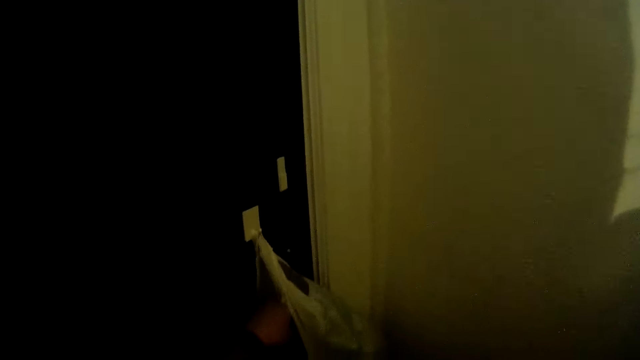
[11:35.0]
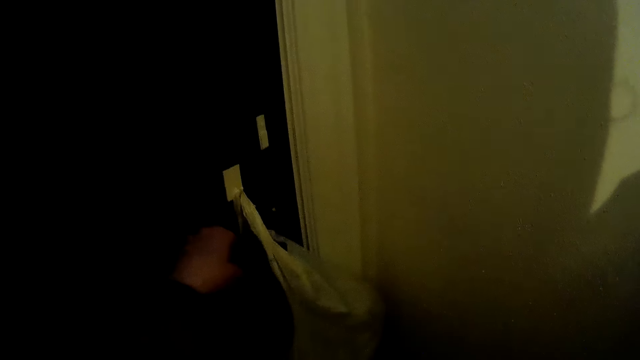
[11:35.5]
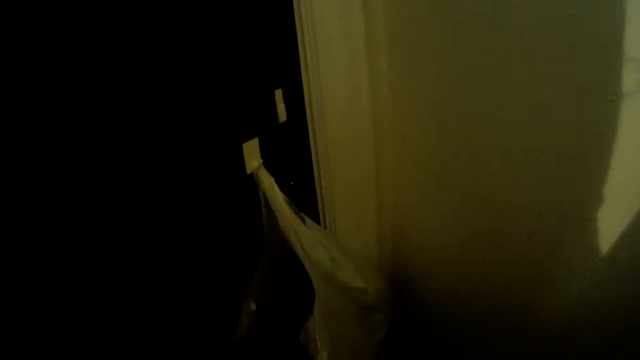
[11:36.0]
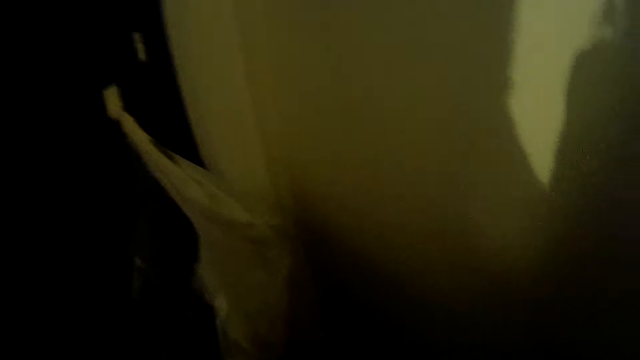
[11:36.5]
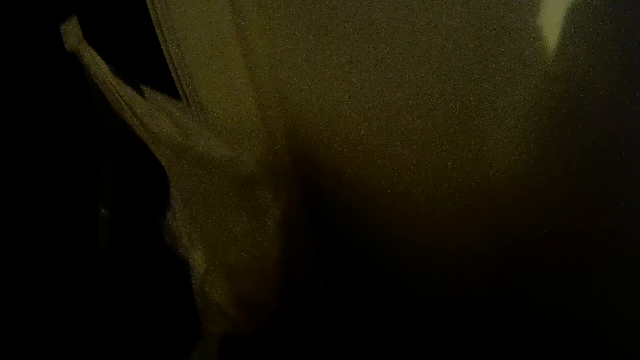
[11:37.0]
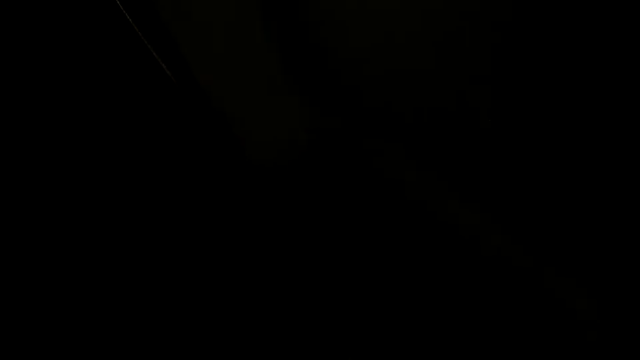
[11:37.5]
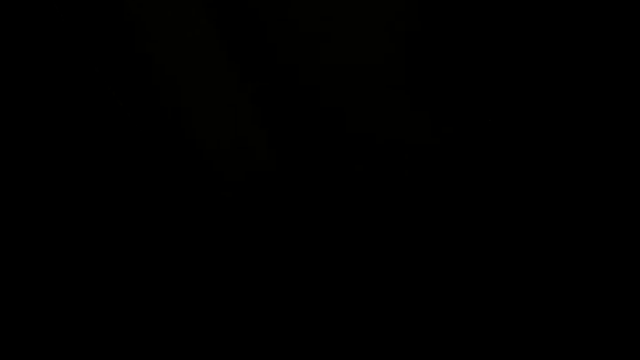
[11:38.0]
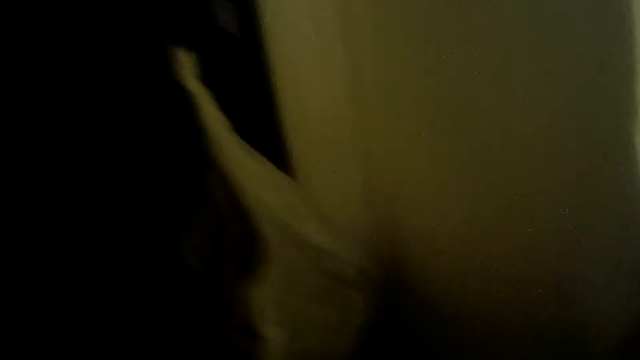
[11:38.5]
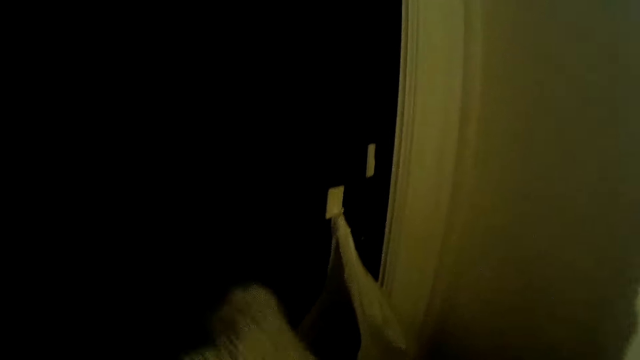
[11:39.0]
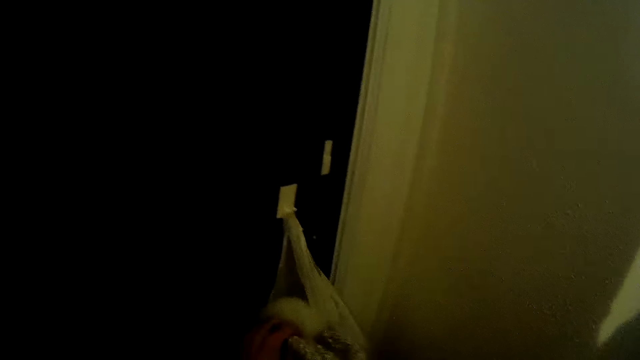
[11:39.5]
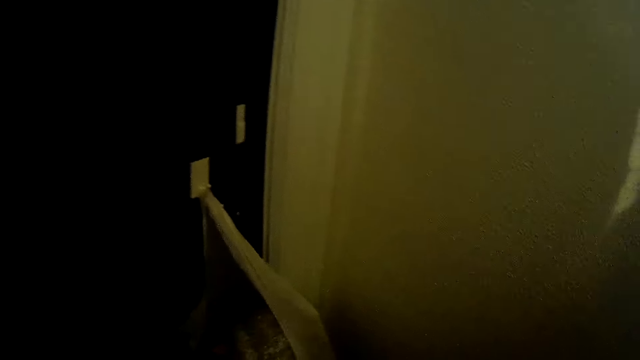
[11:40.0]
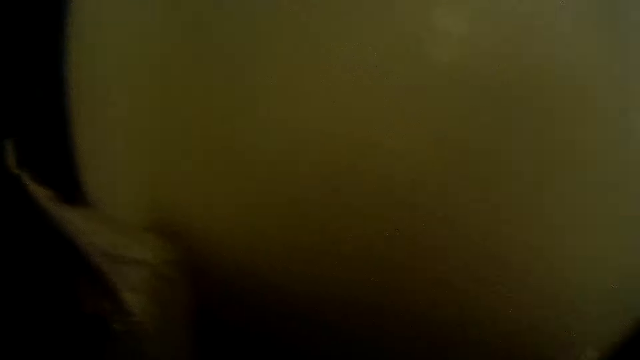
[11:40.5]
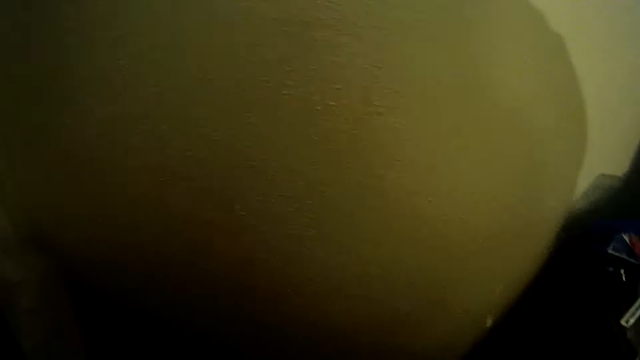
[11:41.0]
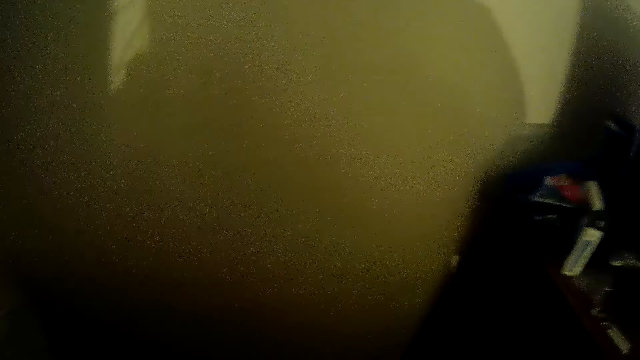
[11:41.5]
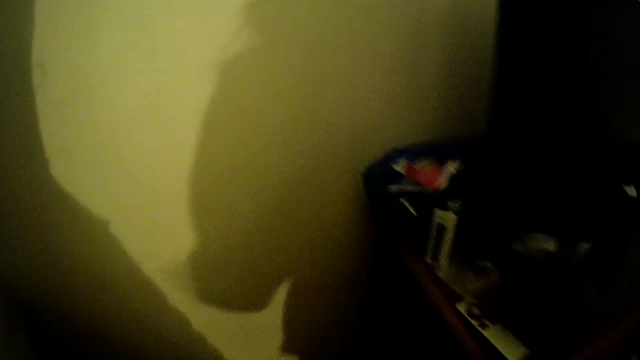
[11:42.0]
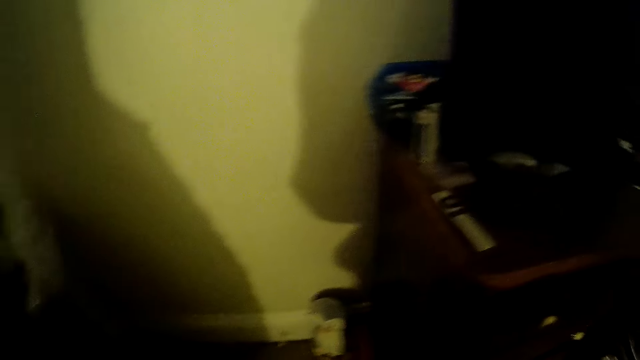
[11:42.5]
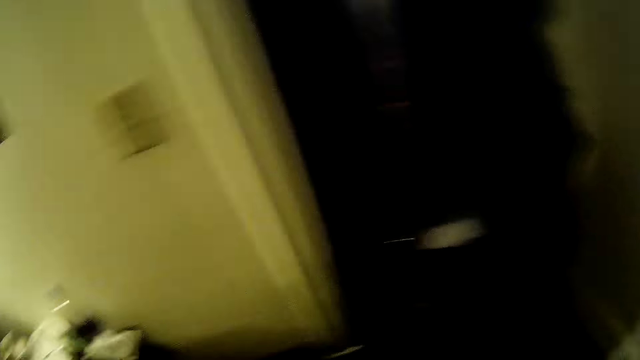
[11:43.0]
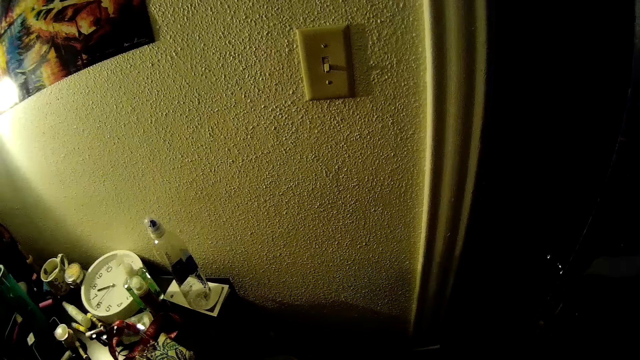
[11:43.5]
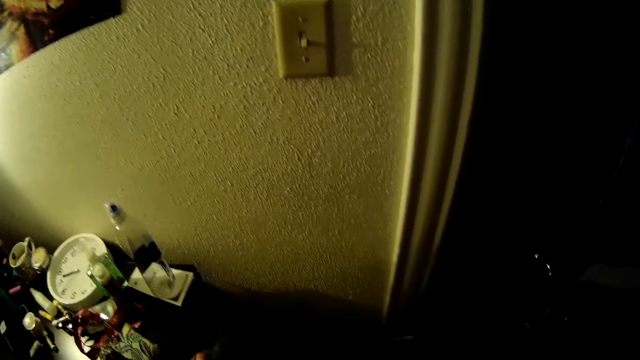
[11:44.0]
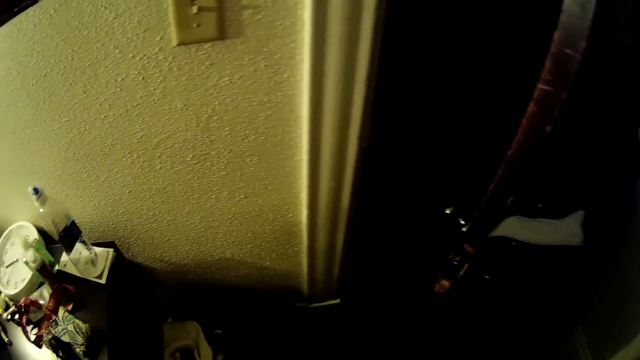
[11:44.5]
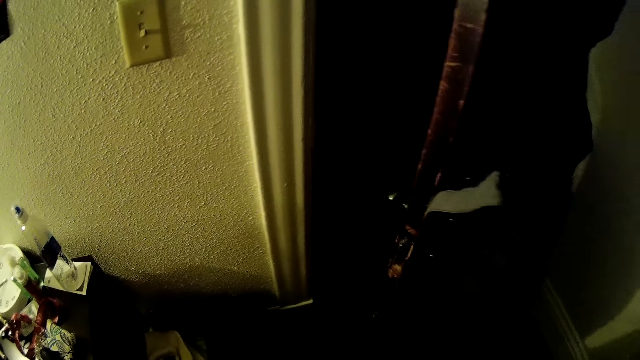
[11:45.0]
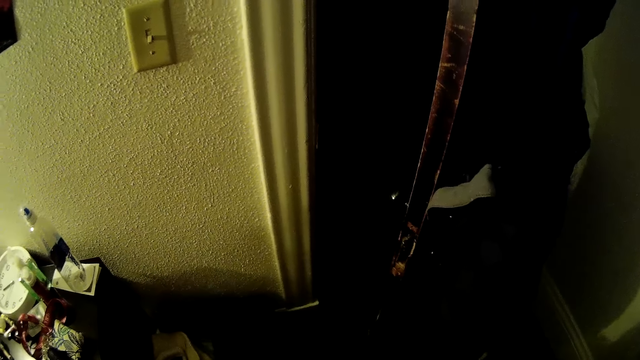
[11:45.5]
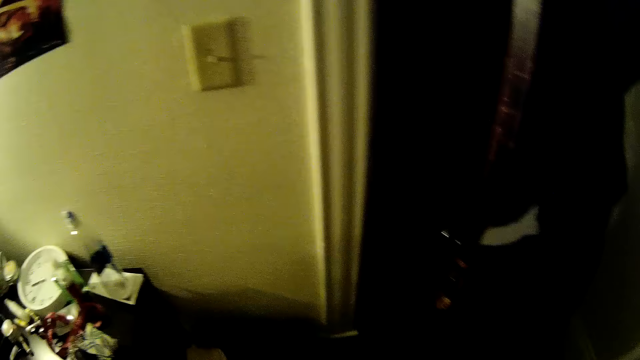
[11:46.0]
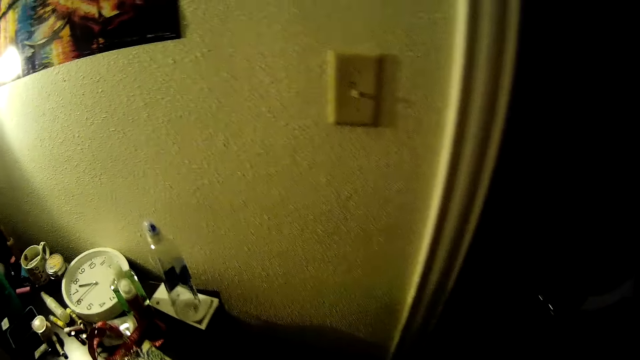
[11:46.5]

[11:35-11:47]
The camera wearer picks a black cloth from a polythene bag at the back of the door with her left hand. She touches something. She does something. She looks around. She puts a grey cloth in the polythene bag at the back of the door with her left hand. She touches something. She looks around.

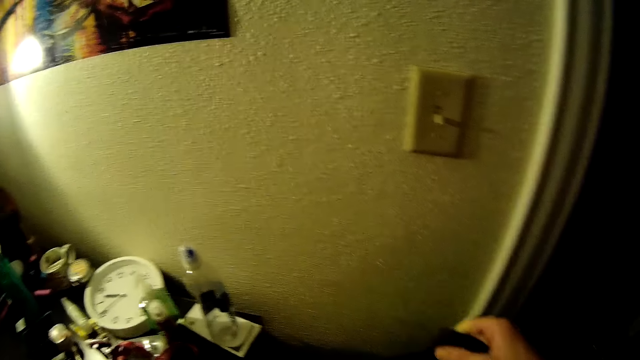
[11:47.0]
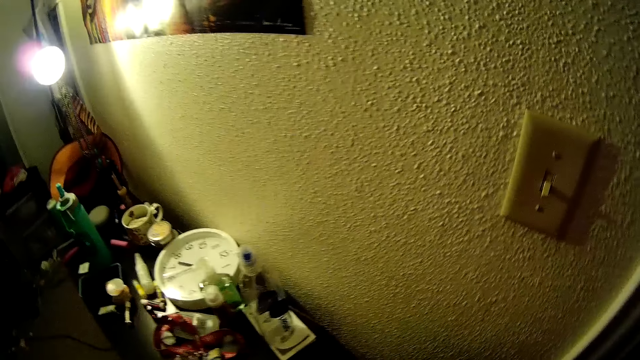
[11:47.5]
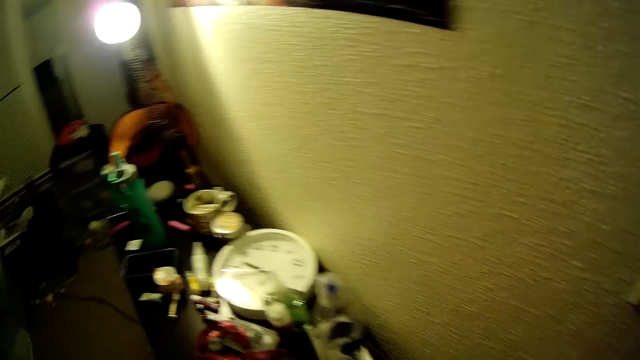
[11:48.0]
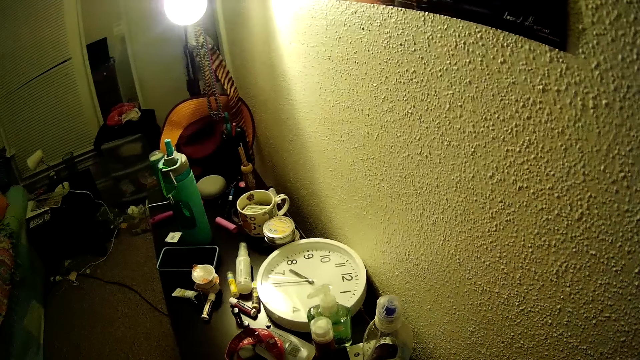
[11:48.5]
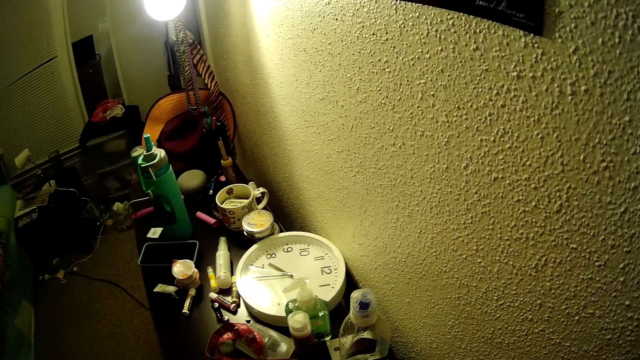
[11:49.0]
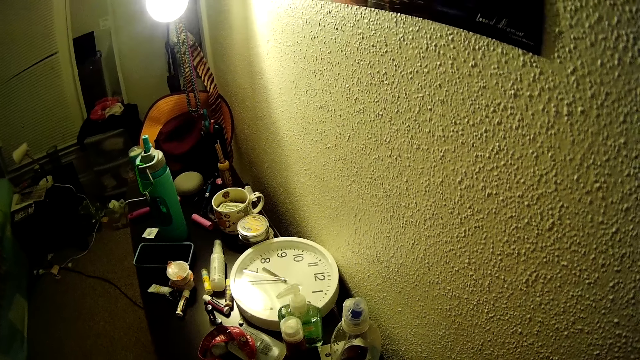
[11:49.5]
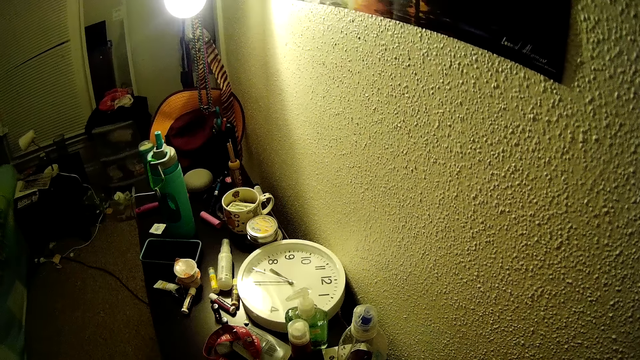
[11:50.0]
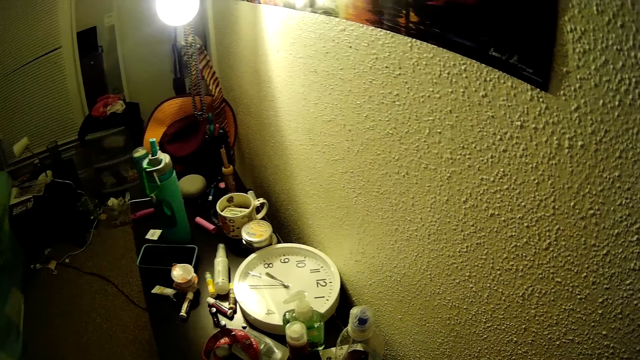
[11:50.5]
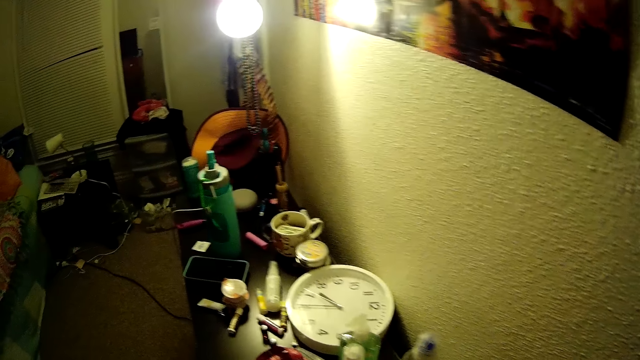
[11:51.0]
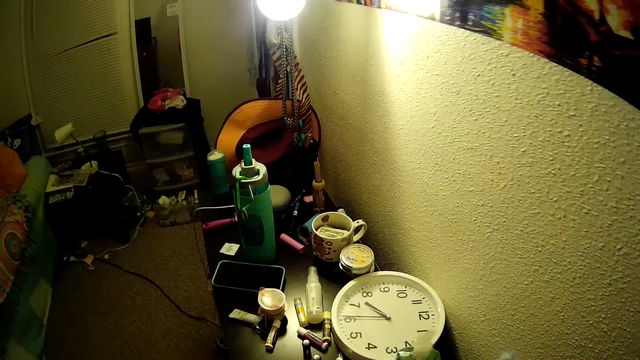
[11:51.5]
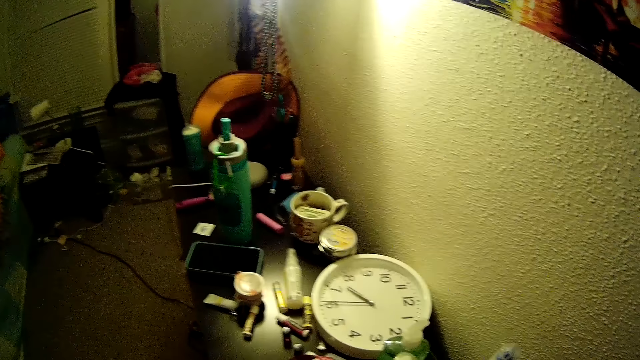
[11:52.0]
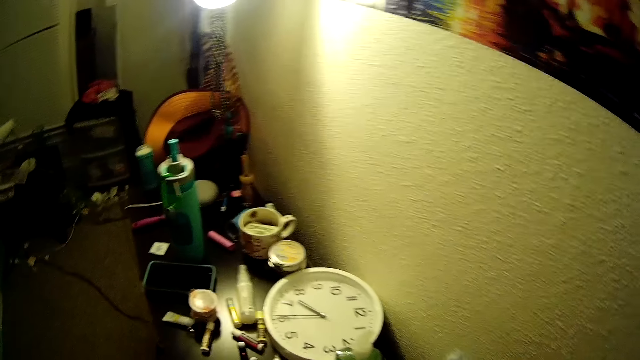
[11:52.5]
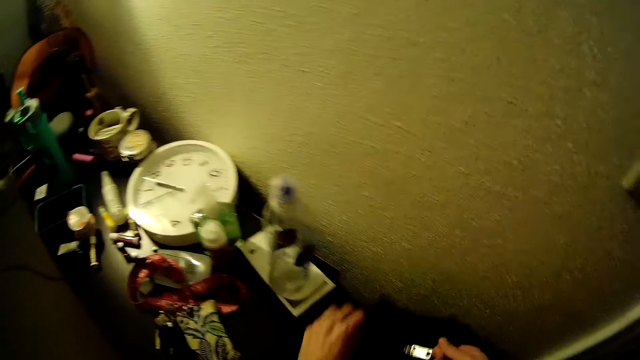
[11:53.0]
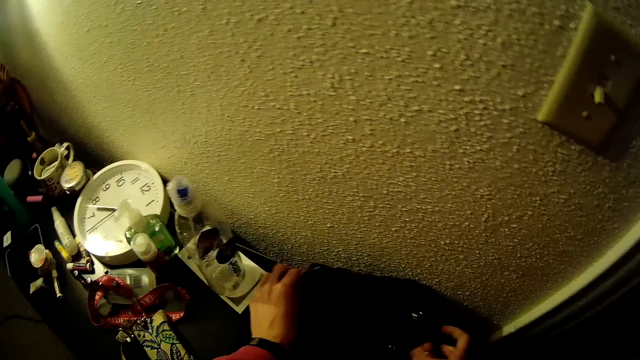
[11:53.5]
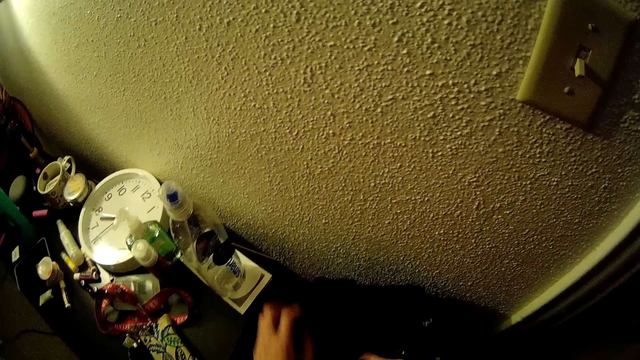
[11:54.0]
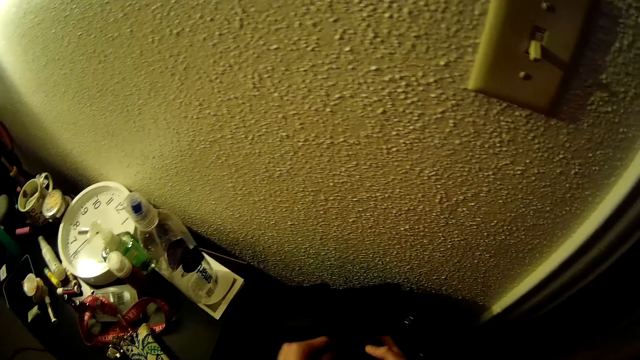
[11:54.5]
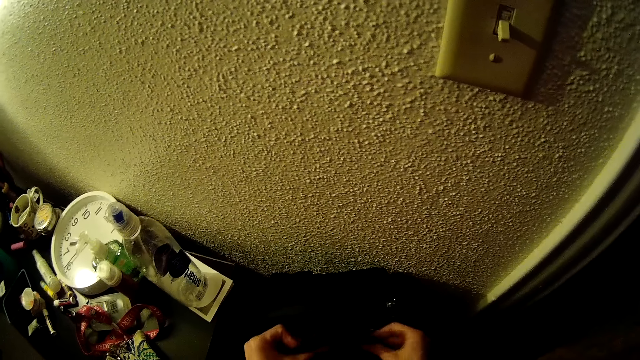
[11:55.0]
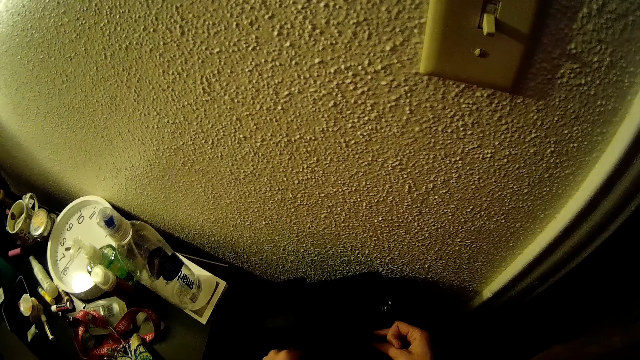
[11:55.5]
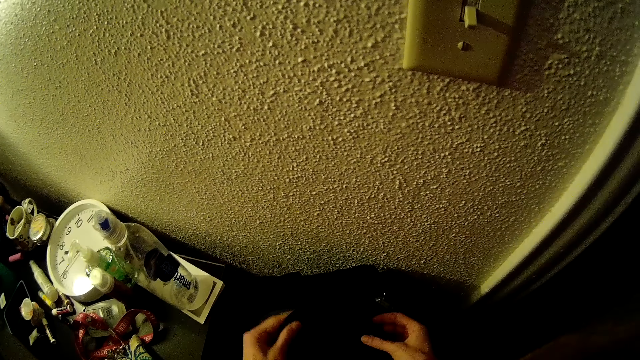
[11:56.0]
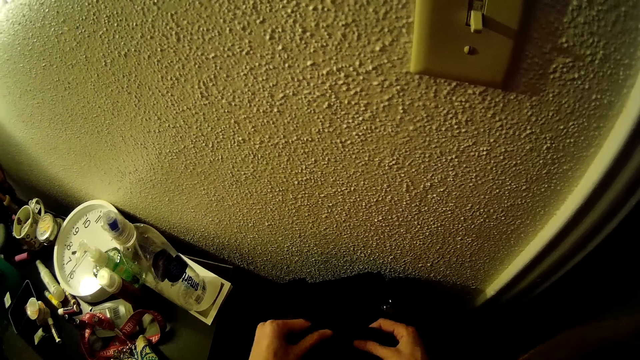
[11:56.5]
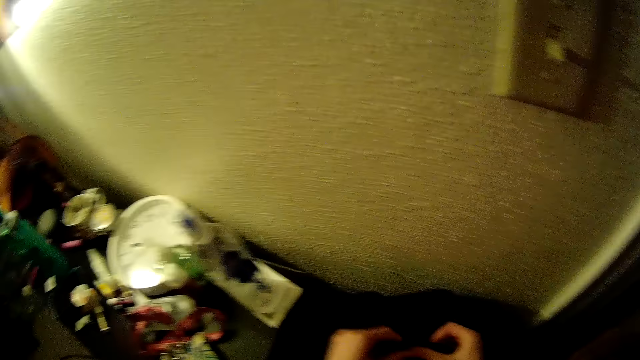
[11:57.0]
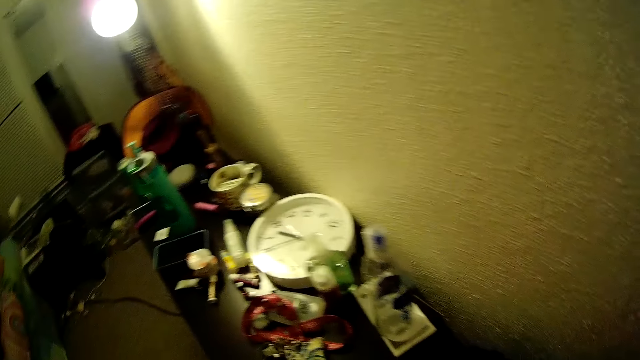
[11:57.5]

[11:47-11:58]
The camera wearer touches something. She adjusts the bag on the floor of the bedroom with her hands. She does something.
